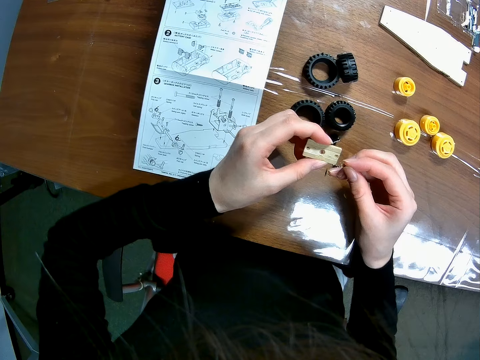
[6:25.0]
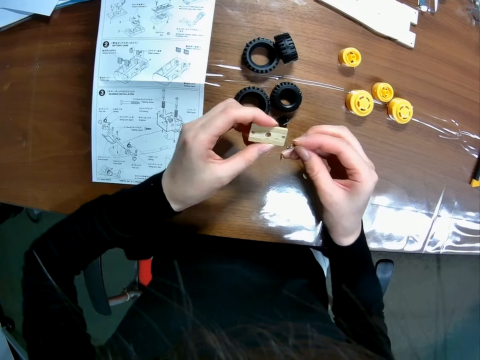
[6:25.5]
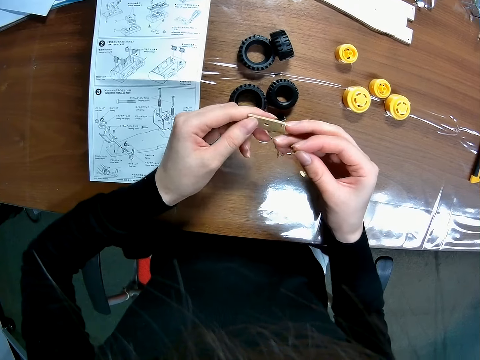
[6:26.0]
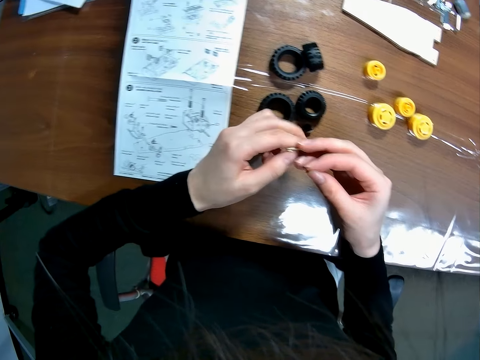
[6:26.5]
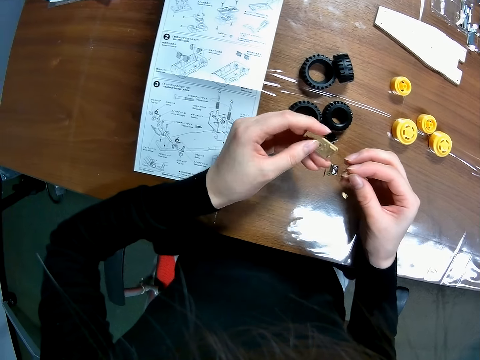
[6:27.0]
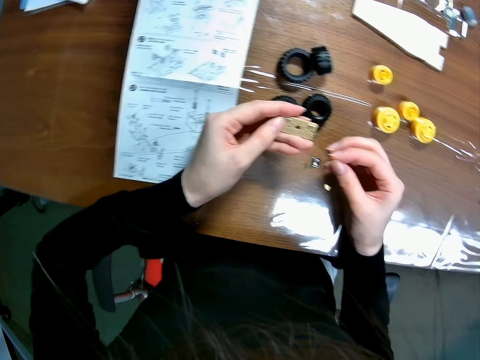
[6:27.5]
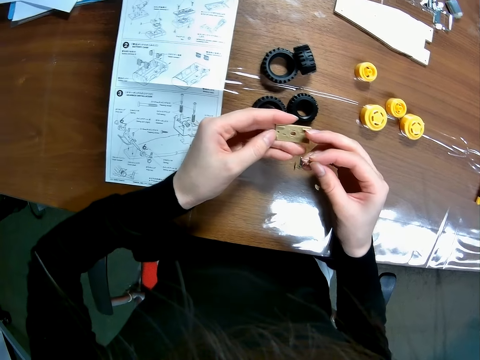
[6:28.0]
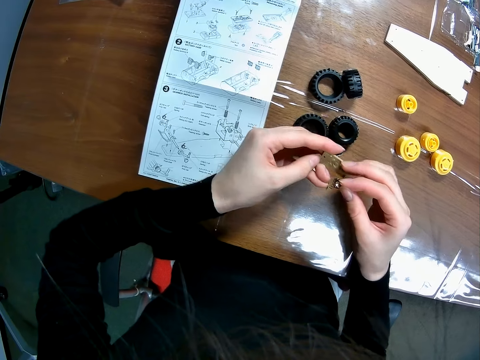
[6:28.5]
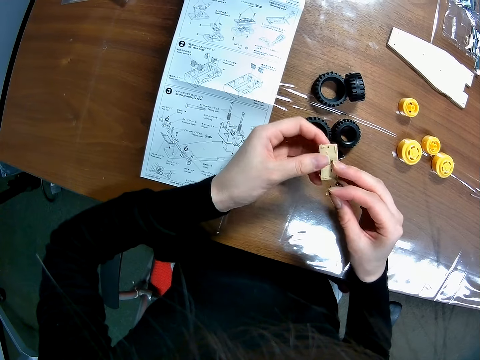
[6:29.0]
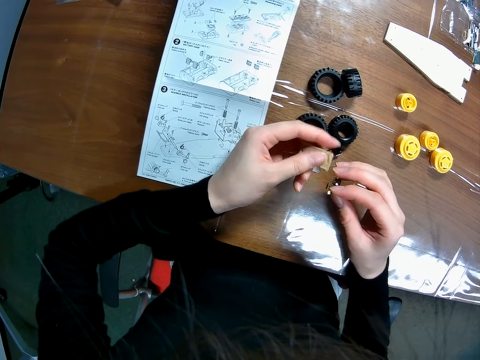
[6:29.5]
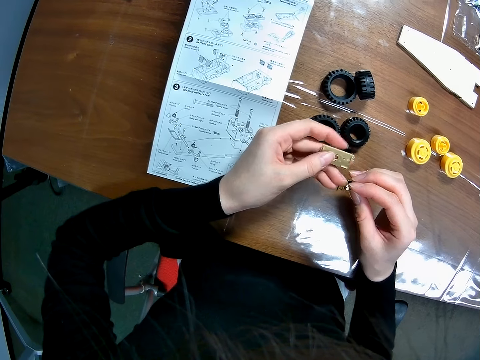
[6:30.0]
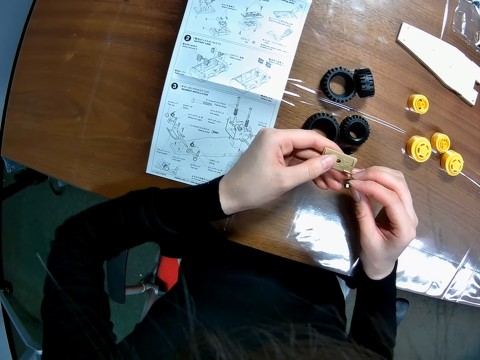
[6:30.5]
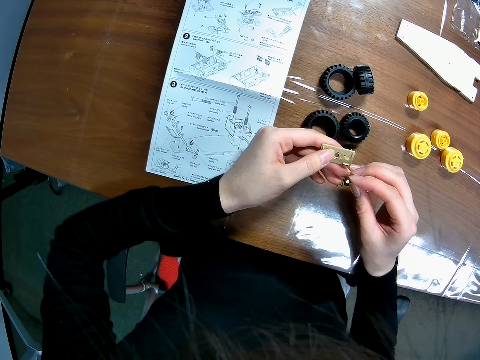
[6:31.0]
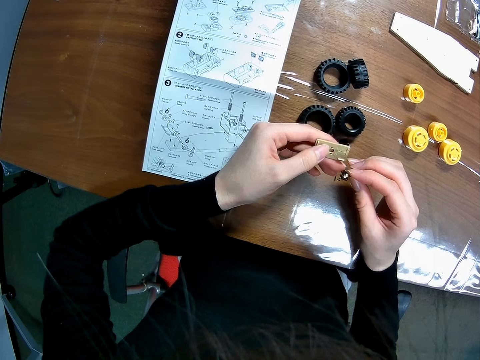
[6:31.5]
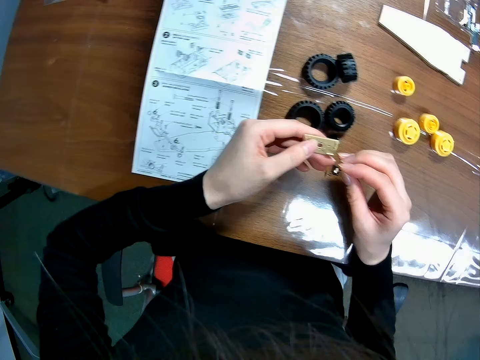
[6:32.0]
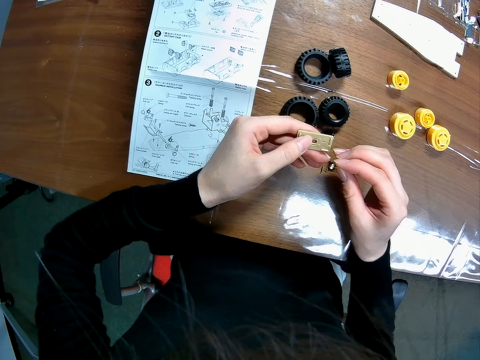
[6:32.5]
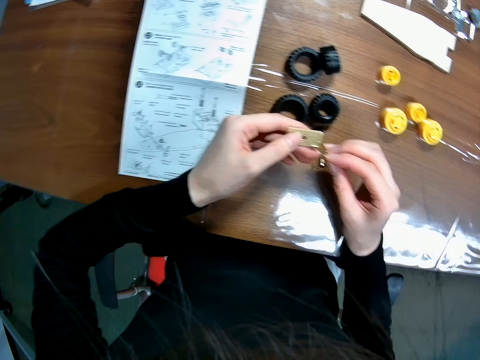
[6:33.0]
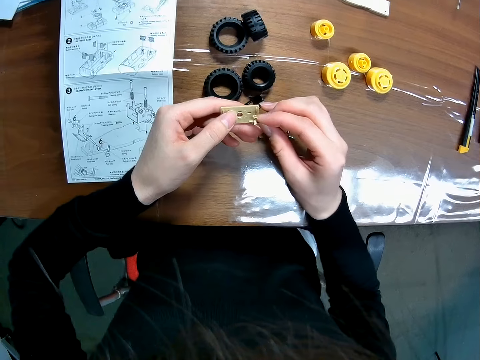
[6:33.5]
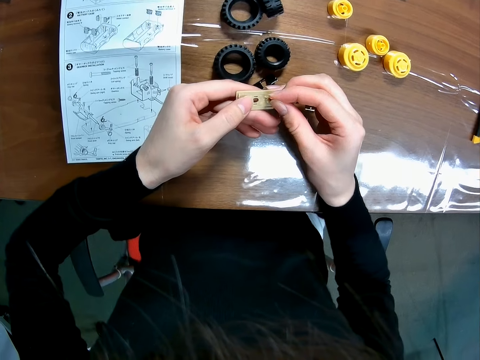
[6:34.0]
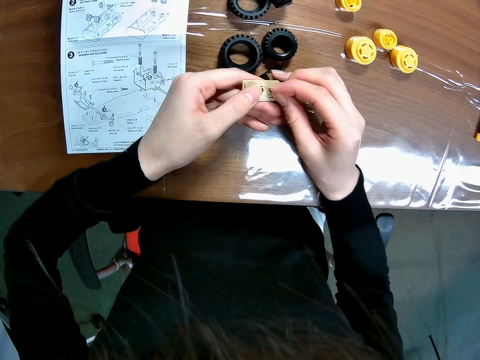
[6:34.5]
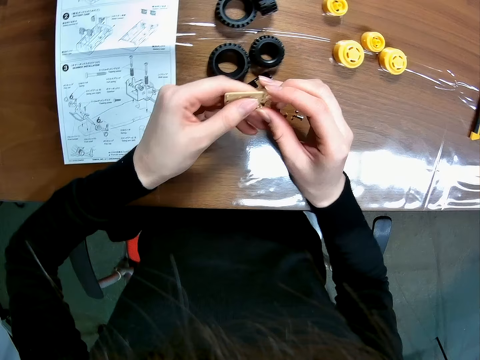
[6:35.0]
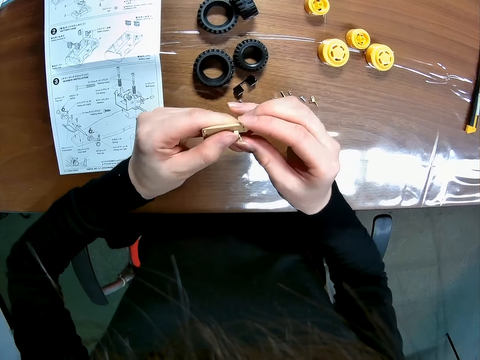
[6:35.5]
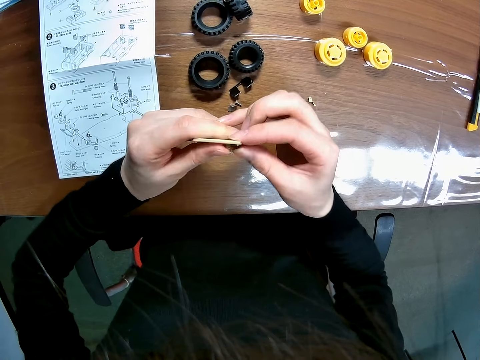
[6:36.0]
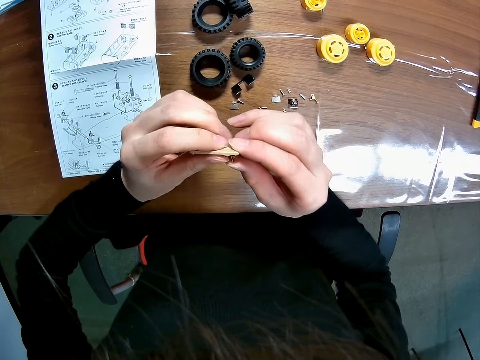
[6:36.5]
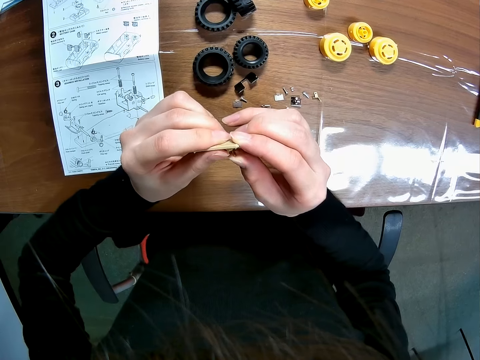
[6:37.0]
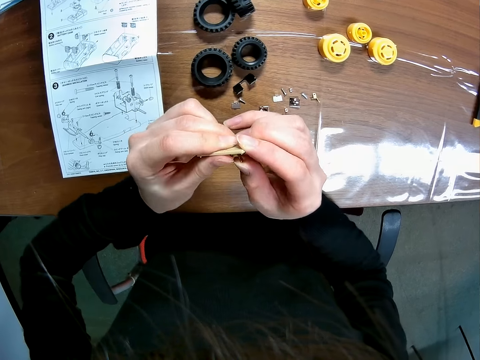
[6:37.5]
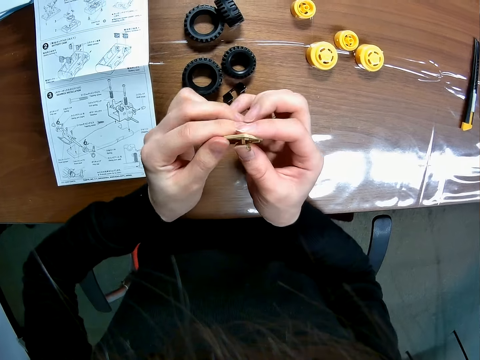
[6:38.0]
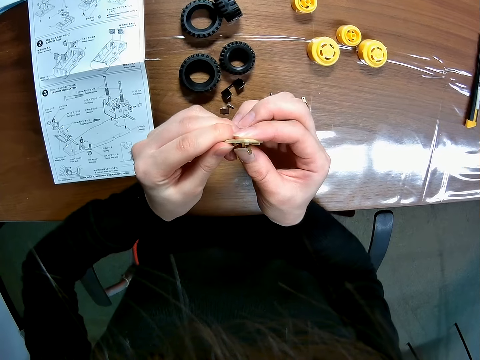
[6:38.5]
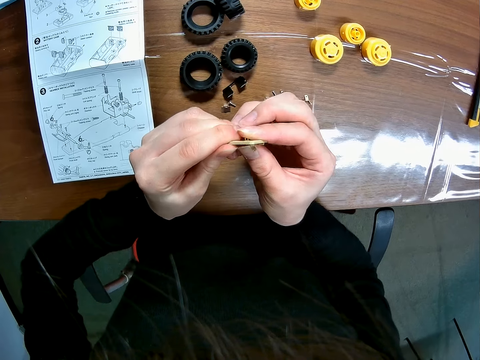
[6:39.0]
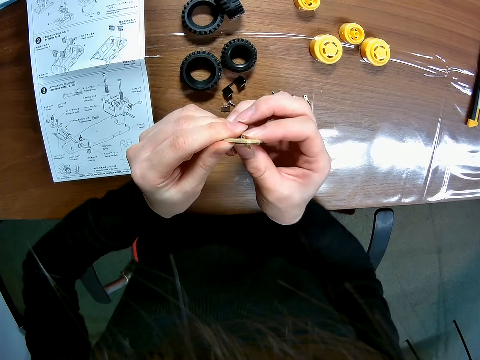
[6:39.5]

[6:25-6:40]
The camera wearer turns the toy car's component or RC car main shaft on her left hand. She holds the RC car main shaft. She couples the toy car's components together.

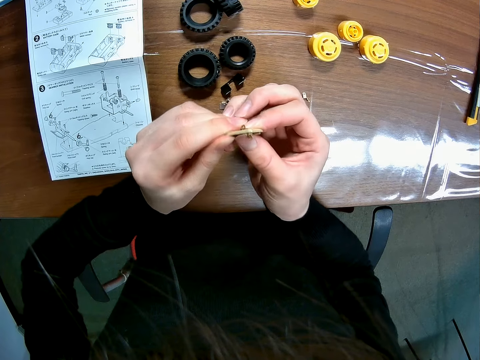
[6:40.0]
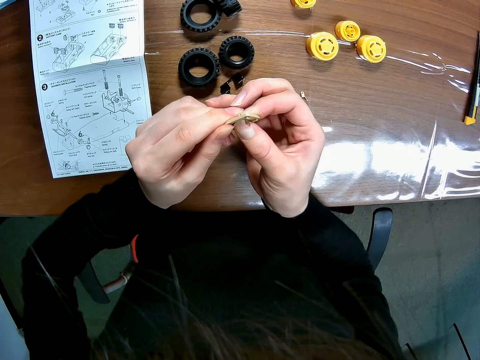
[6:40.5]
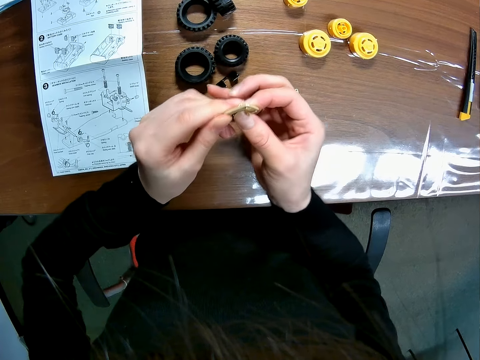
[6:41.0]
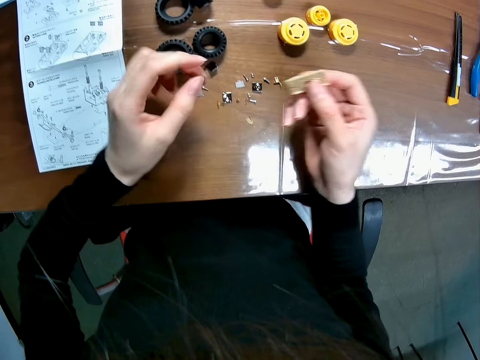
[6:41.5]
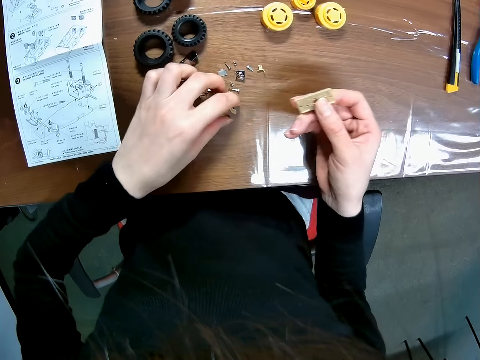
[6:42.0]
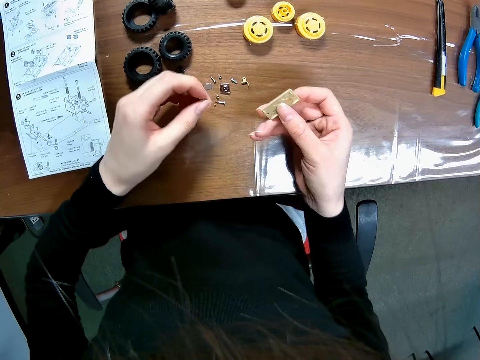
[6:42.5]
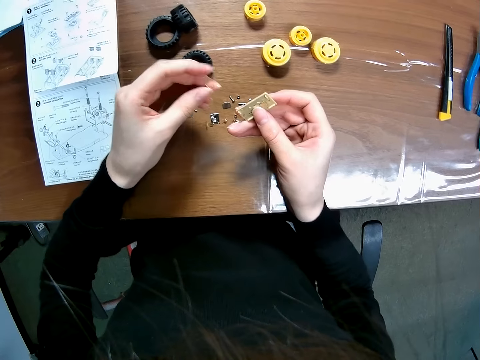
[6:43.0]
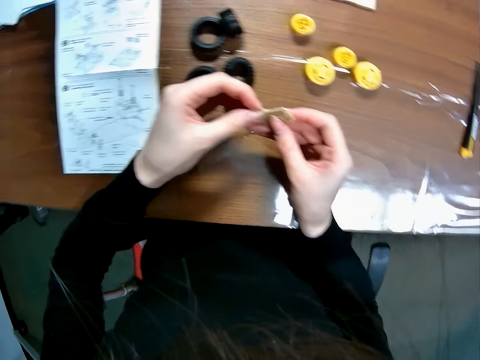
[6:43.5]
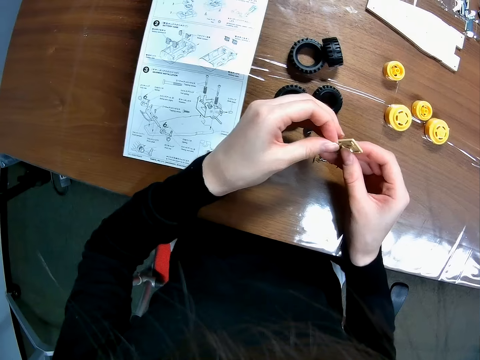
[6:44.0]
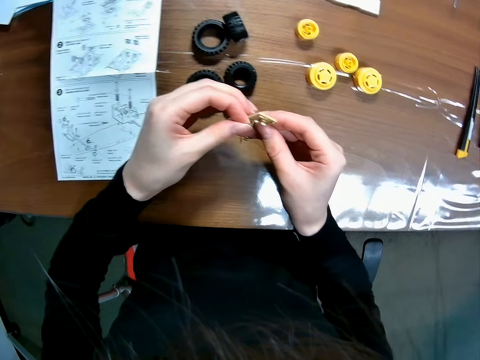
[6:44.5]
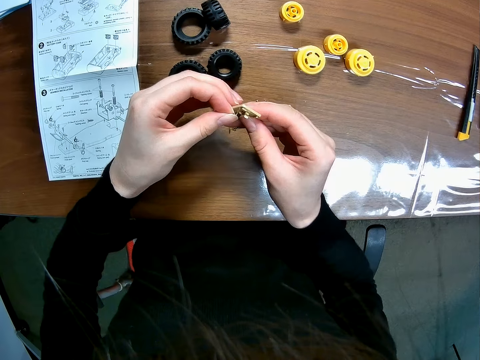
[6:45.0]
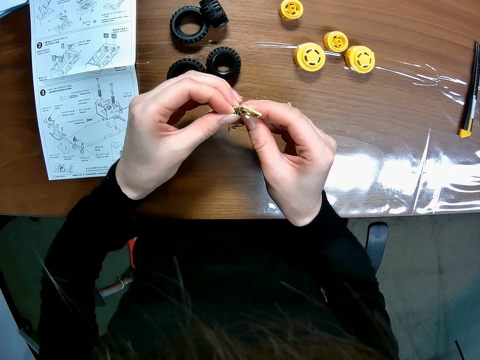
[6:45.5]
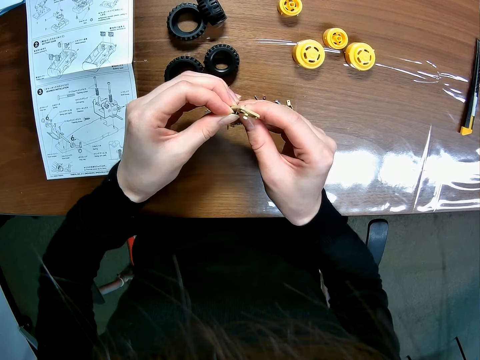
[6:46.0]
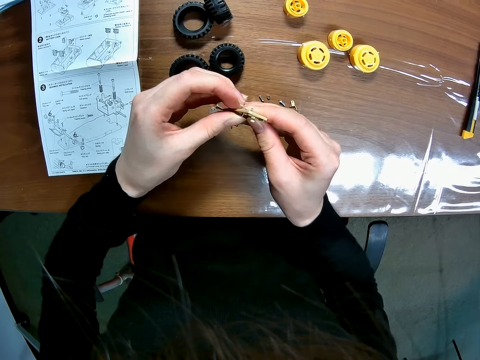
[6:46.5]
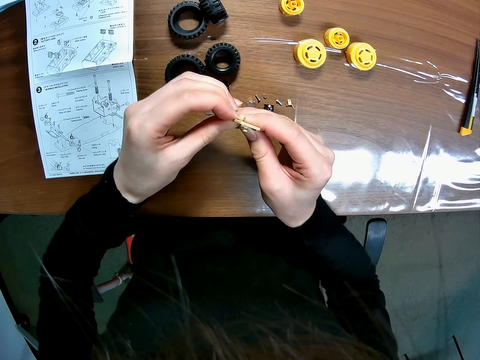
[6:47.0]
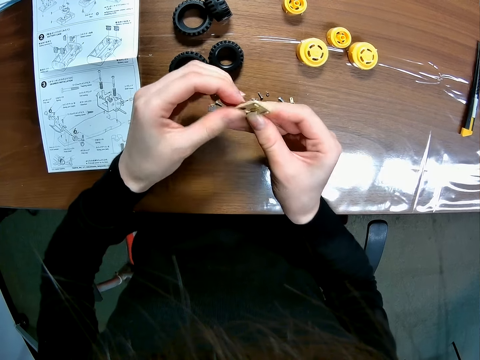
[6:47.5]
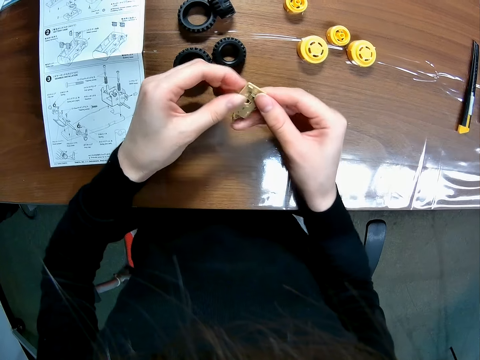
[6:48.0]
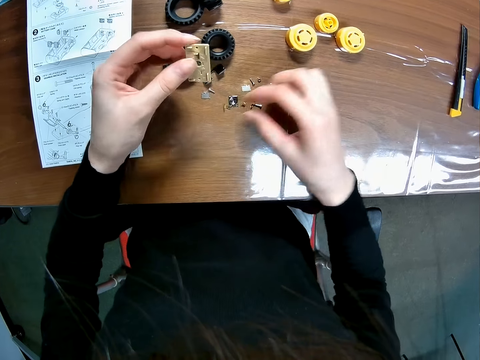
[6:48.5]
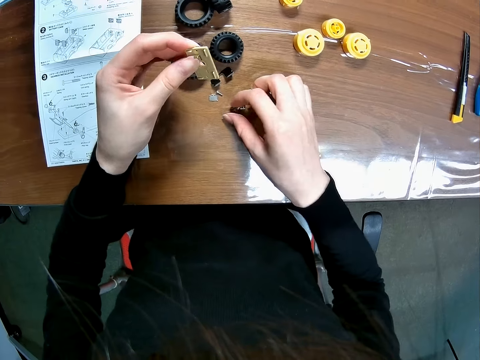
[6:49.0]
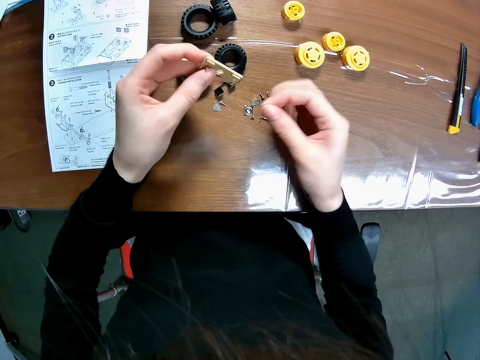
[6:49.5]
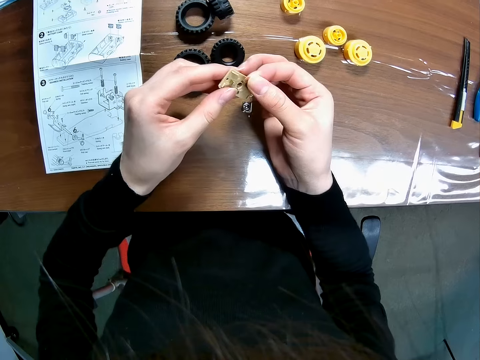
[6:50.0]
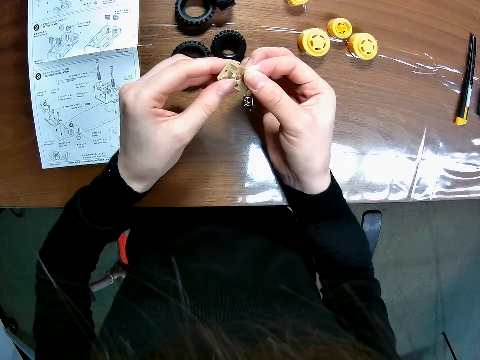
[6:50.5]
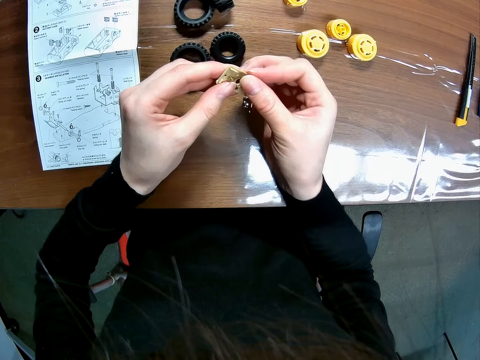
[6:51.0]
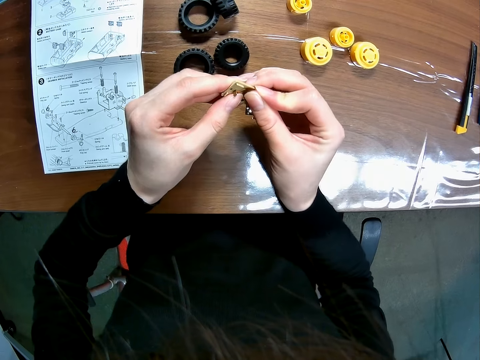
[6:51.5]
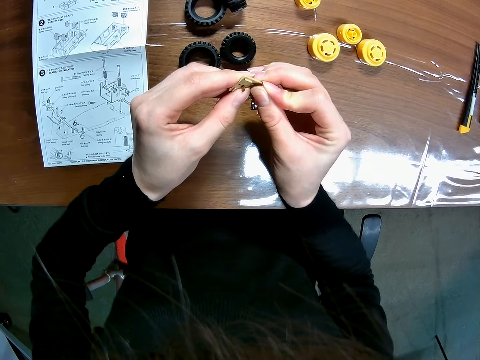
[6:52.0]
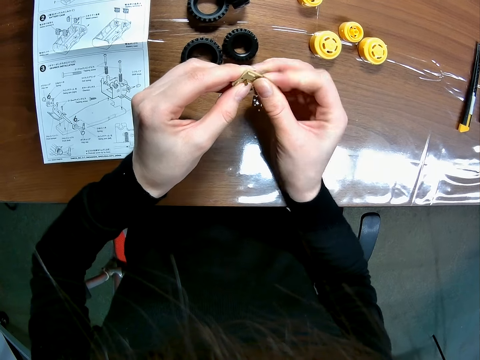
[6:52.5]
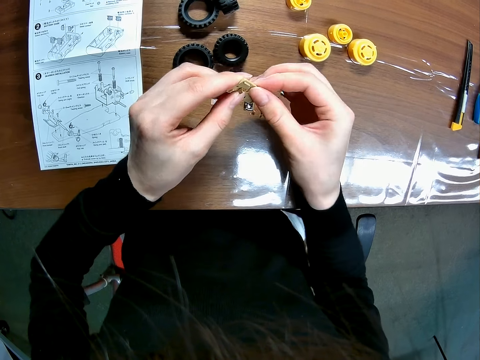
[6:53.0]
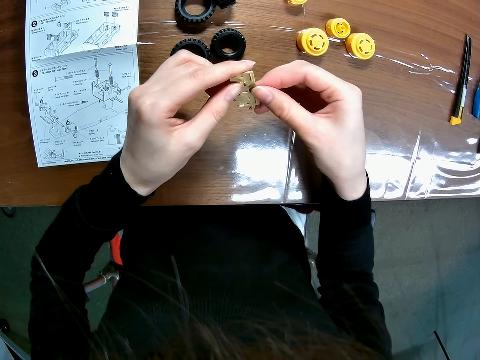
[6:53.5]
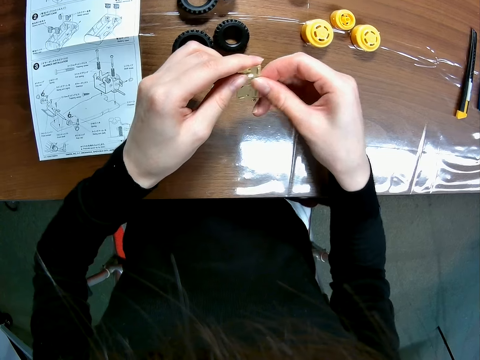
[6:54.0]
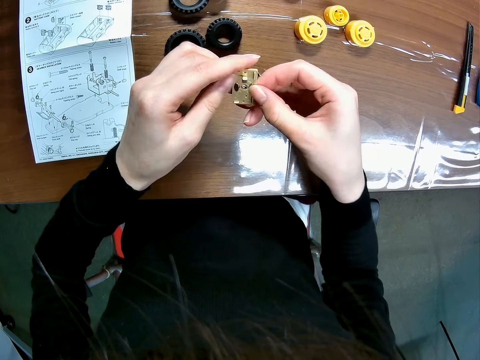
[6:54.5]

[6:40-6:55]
The camera wearer picks up a toy car's component or screw on the table with her left hand. She holds the screw. She couples the toy car's components together. She fixes the screw. She picks up a toy car's component or screw on the table with her right hand. She fixes the screw. She couples the toy car's components together.
